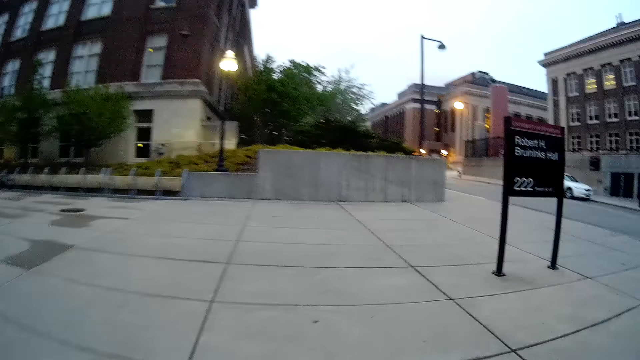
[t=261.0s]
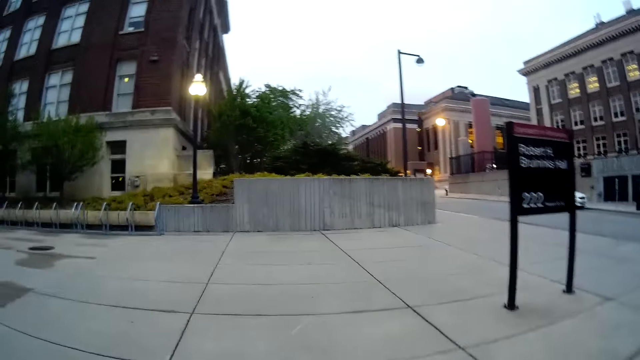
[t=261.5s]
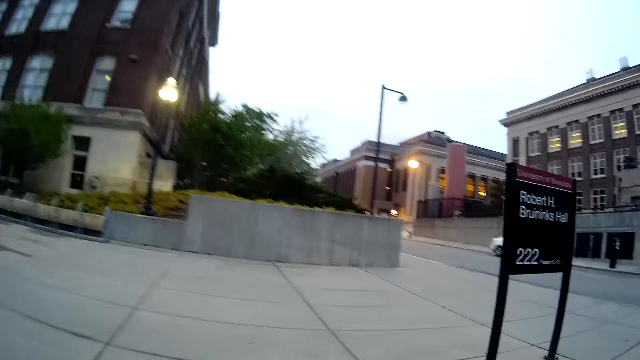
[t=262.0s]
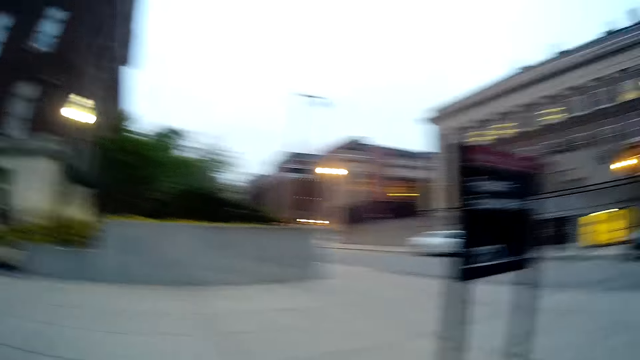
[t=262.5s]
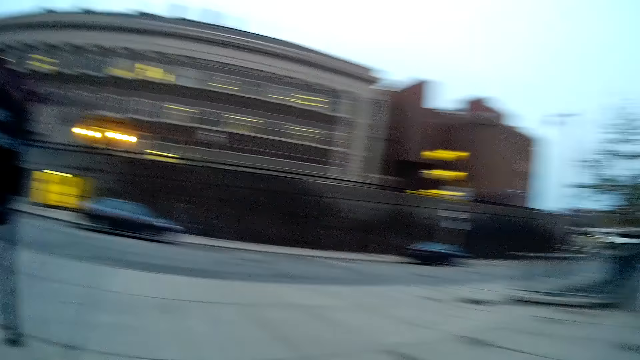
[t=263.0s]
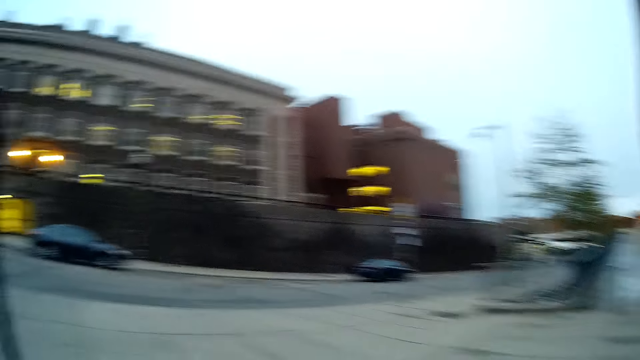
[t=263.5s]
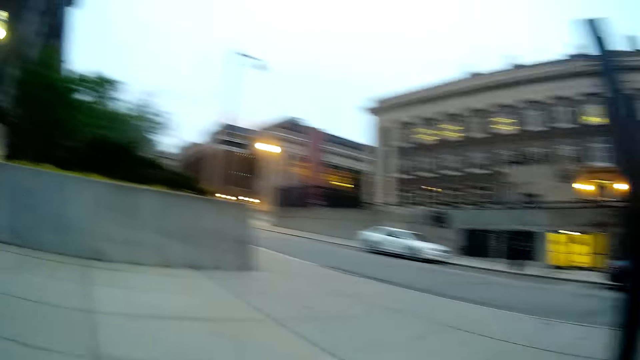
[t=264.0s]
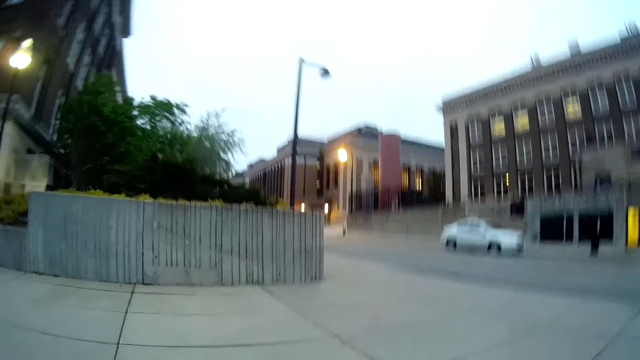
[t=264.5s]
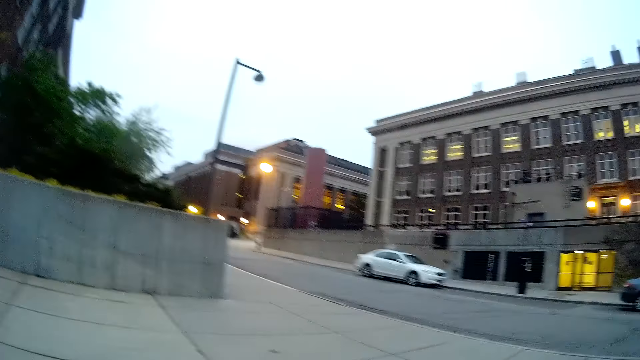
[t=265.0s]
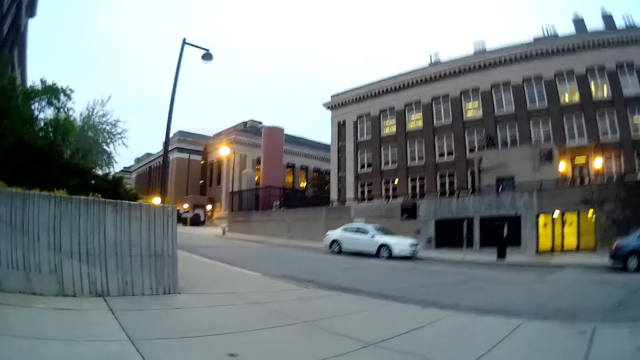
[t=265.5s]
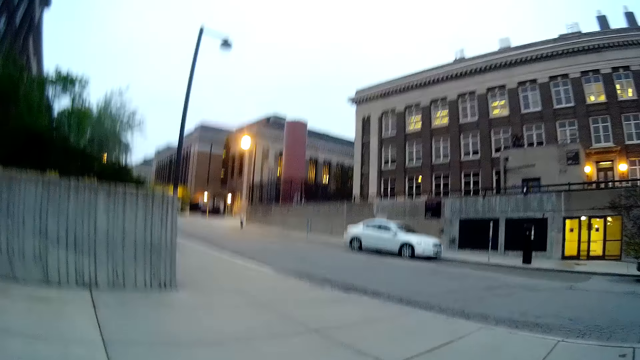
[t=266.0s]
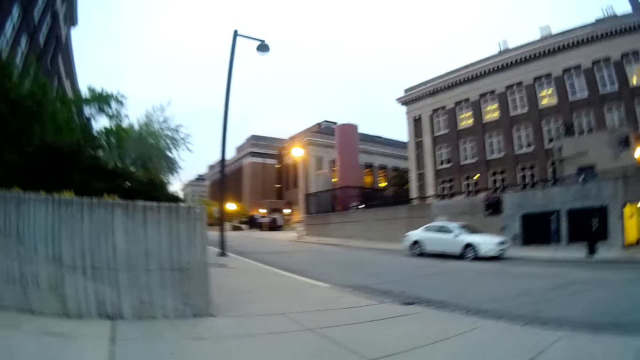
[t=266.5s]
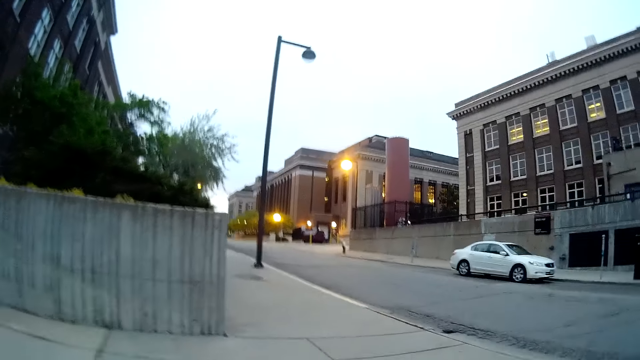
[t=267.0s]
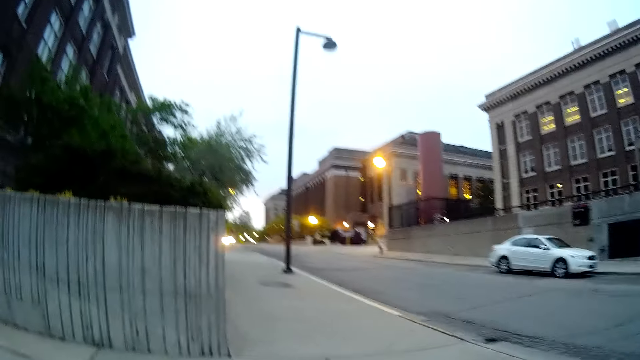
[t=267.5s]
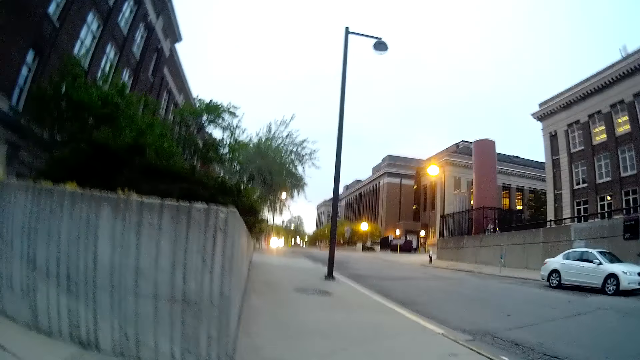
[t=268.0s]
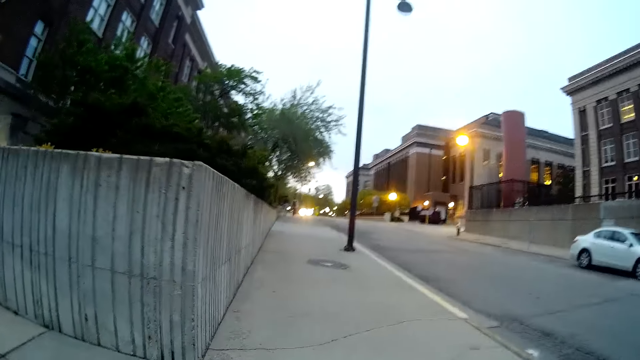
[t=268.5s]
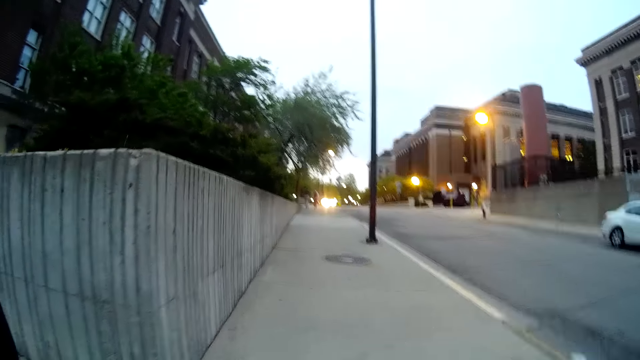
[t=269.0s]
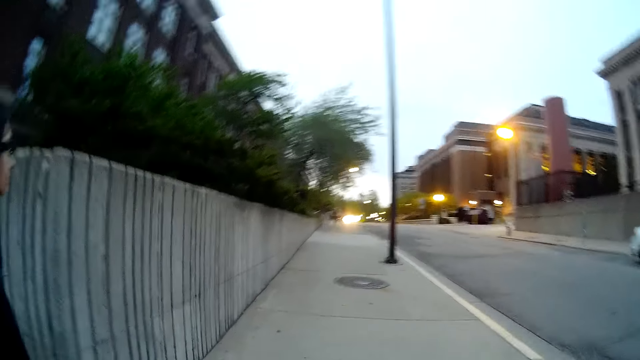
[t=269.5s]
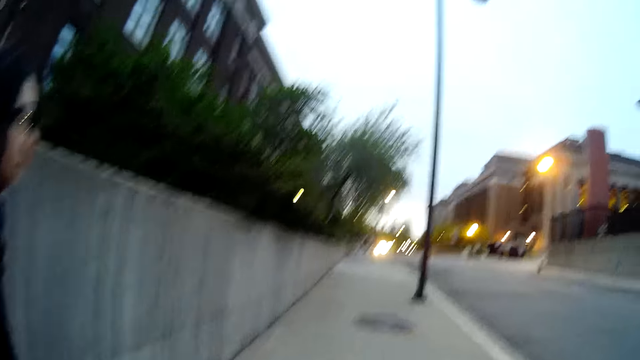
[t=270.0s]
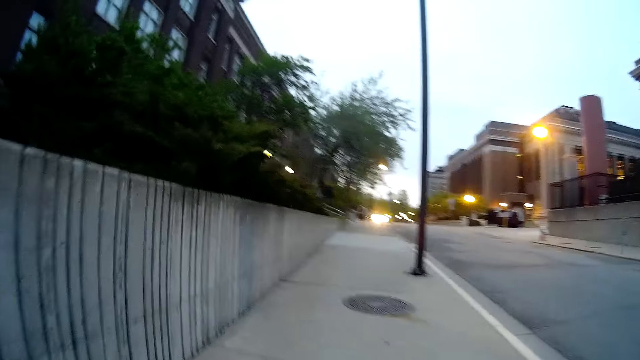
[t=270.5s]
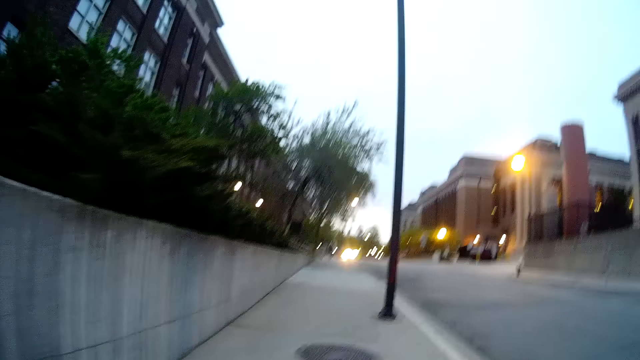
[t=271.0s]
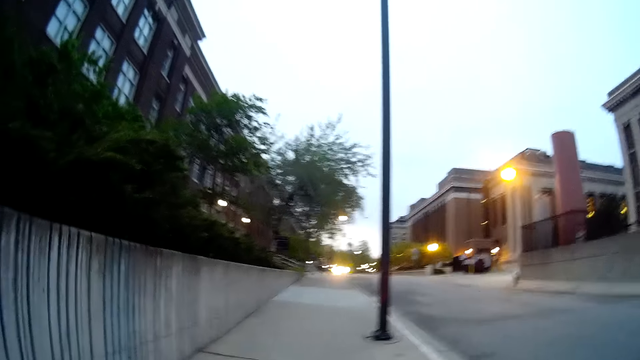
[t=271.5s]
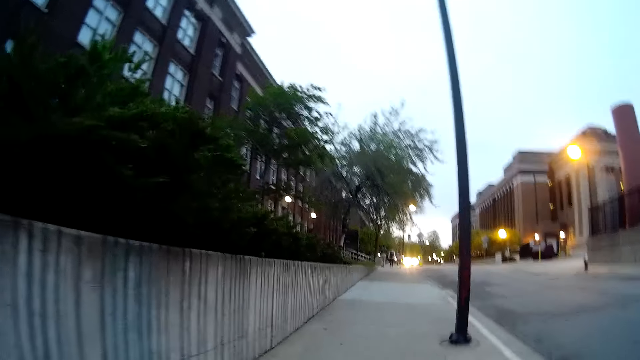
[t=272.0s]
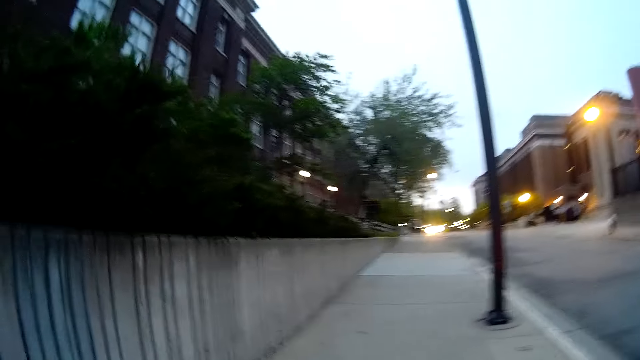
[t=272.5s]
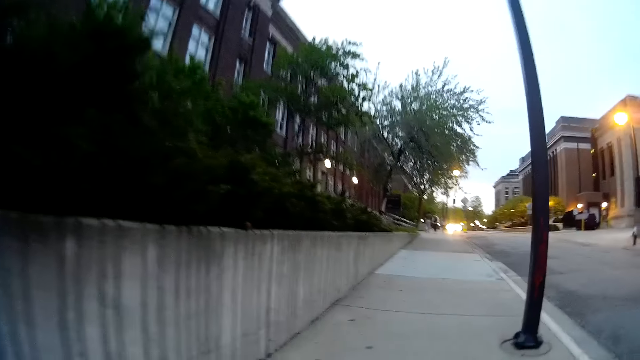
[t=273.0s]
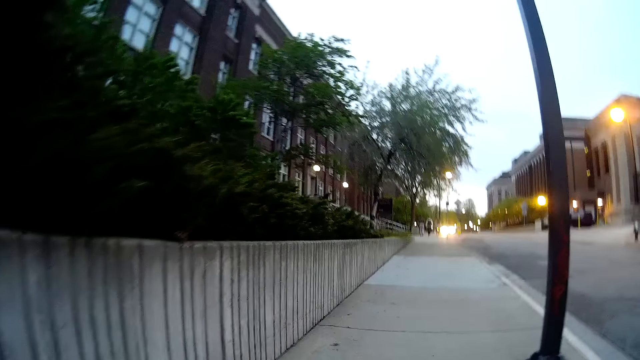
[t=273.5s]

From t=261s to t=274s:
The camera wearer looks around. They look around again. They interact with the woman.

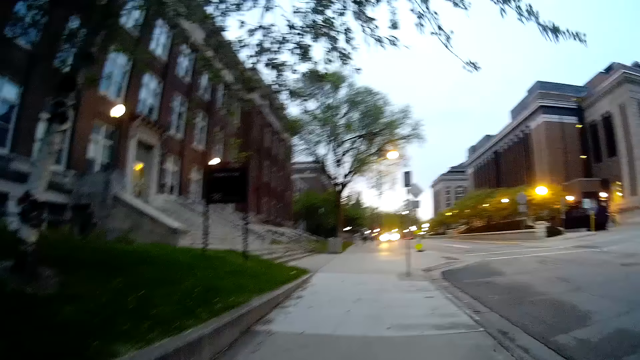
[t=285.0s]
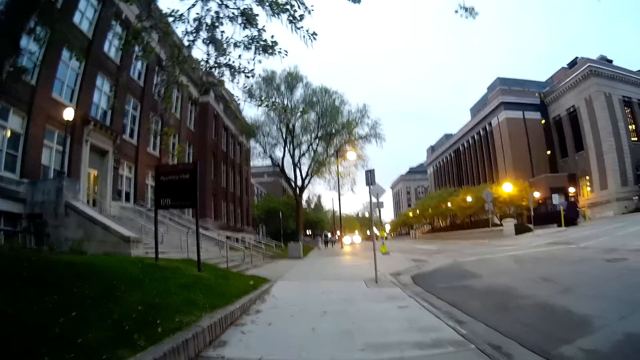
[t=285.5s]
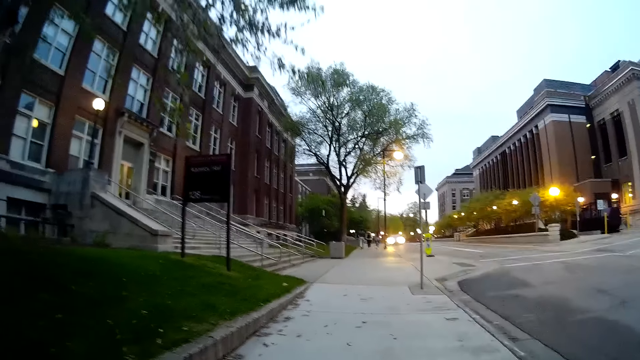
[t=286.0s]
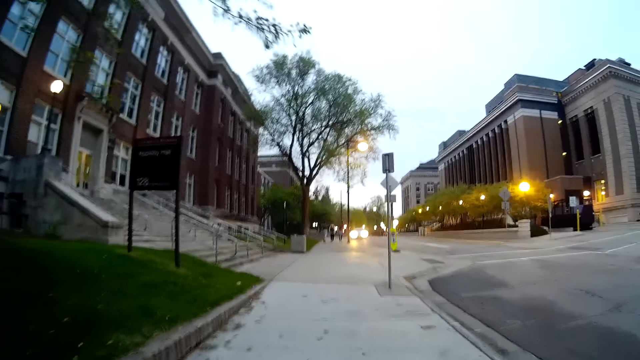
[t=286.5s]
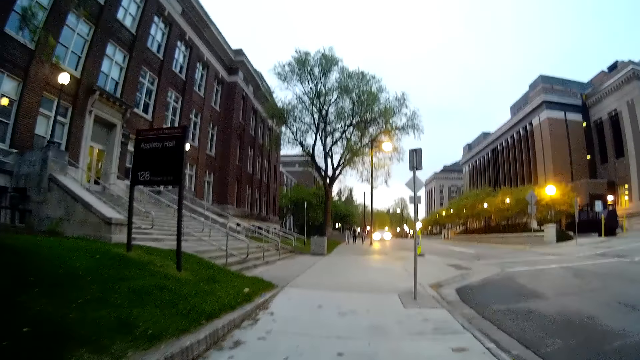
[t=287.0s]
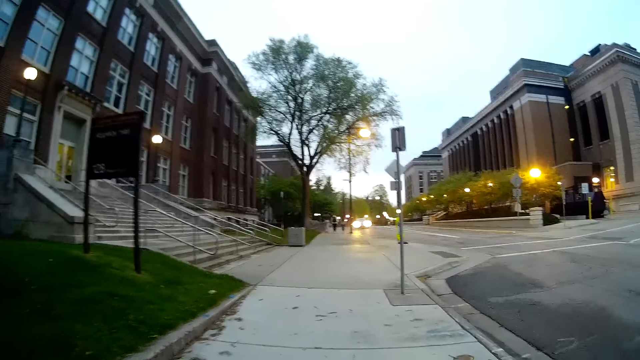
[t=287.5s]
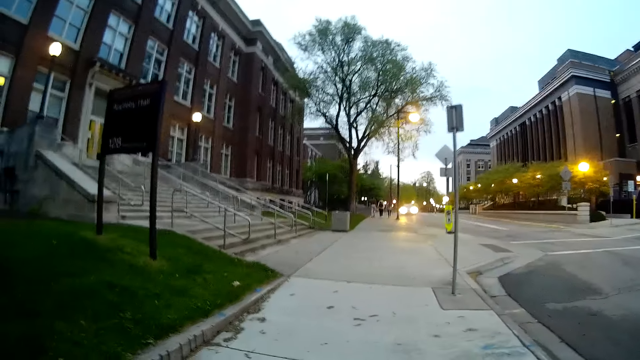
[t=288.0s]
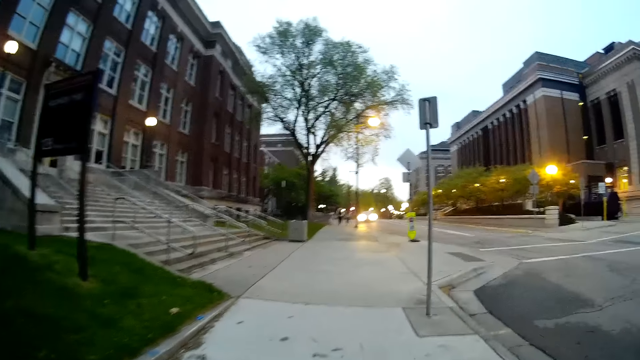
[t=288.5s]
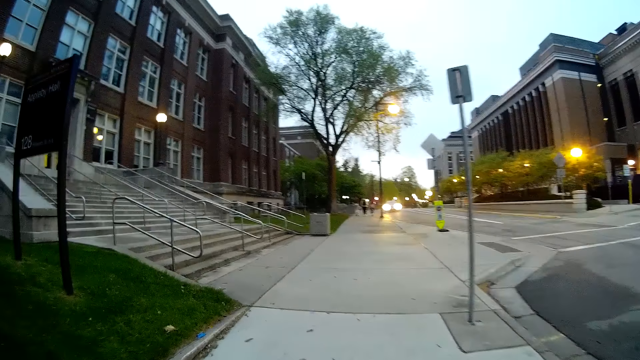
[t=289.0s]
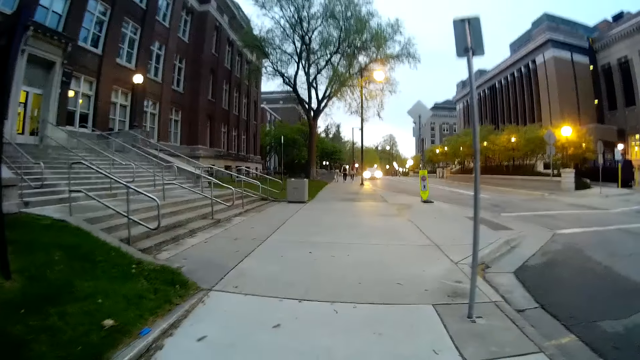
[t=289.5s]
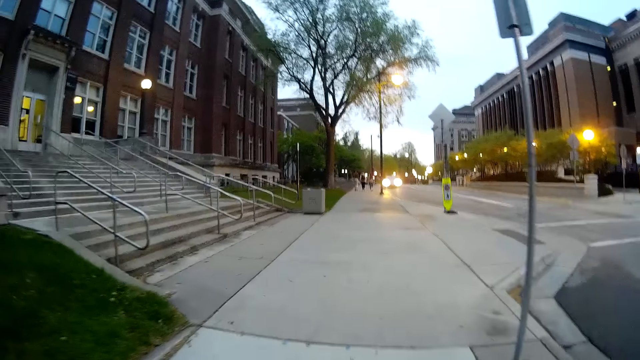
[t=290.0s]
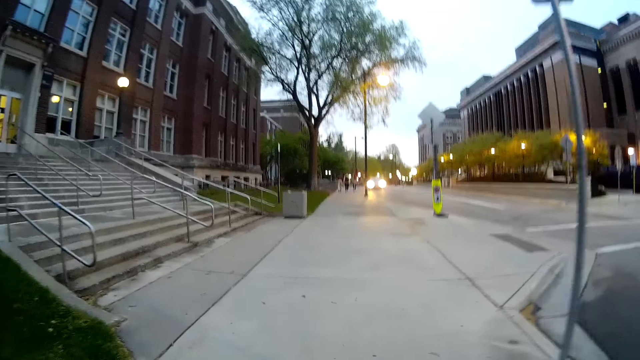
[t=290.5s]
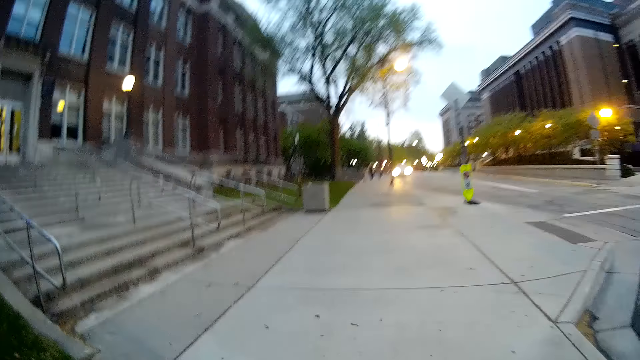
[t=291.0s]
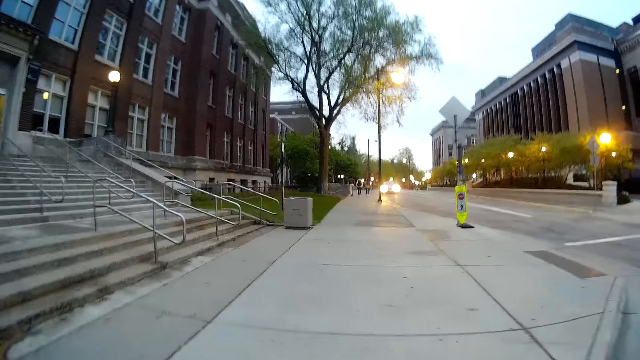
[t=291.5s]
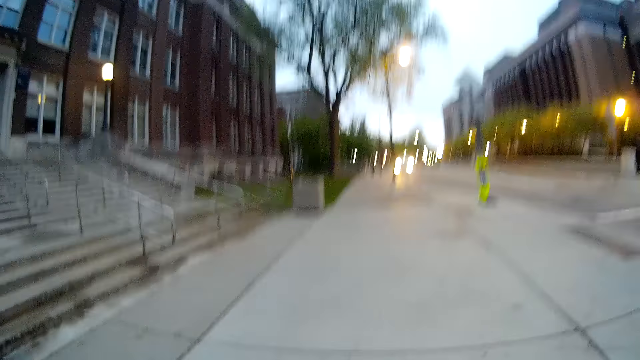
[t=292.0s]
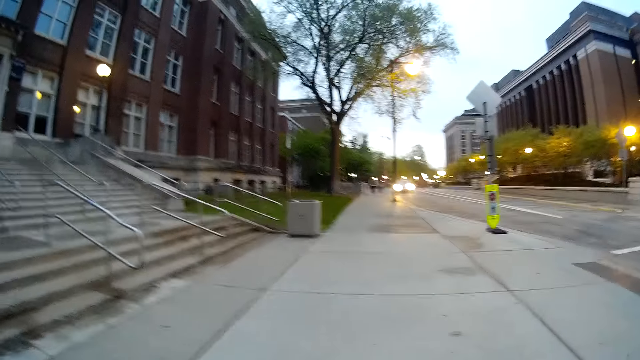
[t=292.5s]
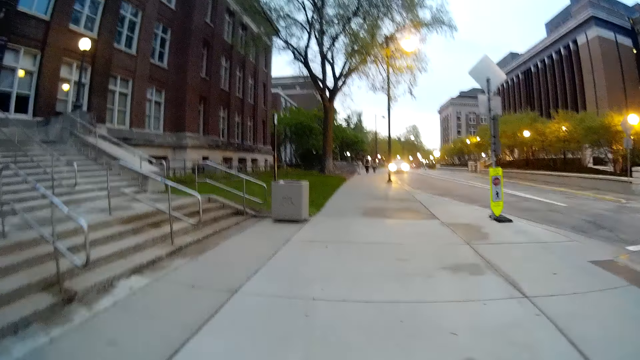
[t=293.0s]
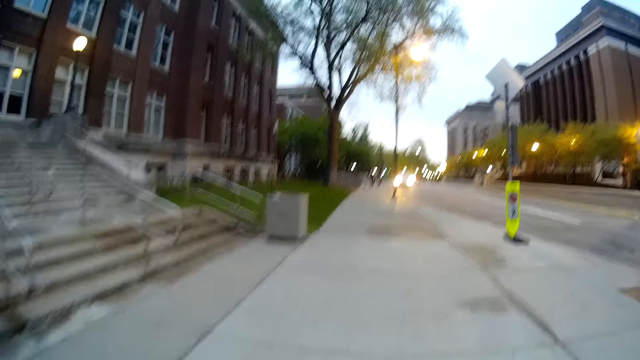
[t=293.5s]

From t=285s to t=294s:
The camera wearer interacts with the woman.
